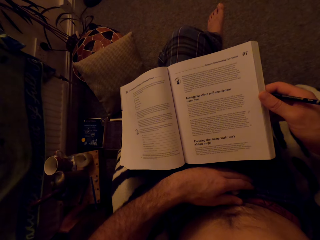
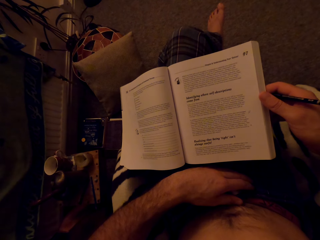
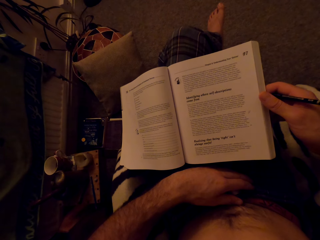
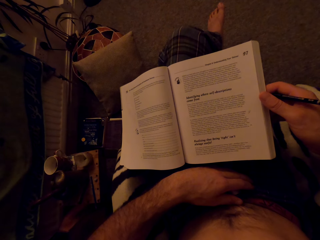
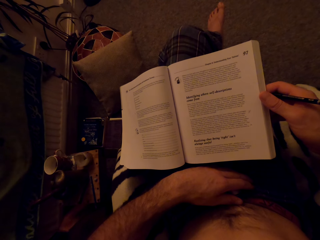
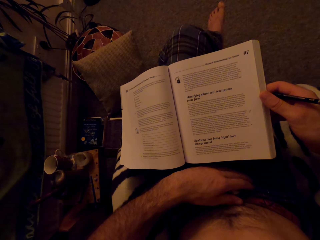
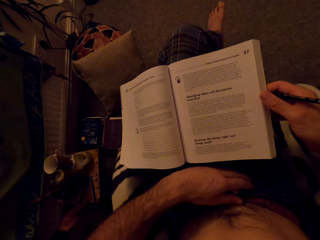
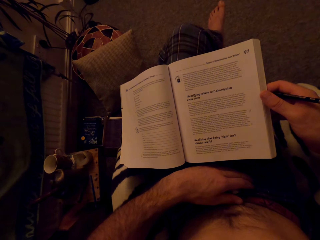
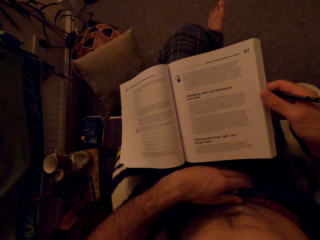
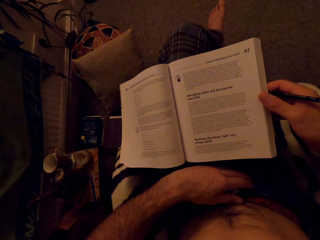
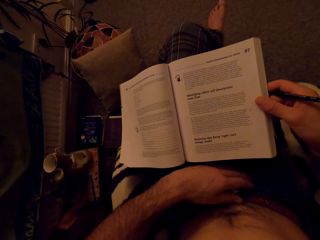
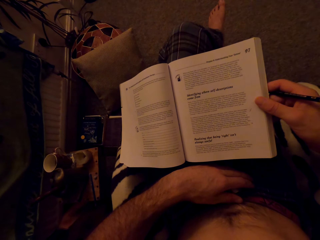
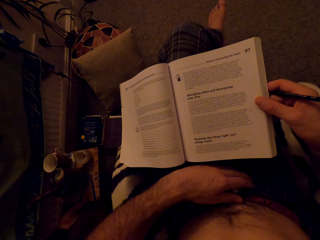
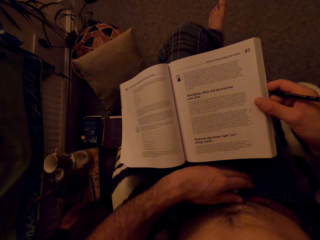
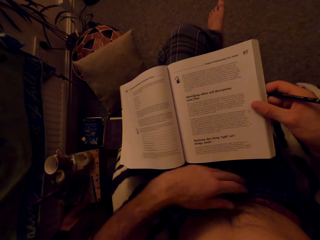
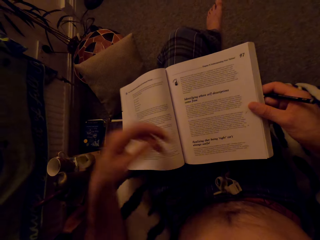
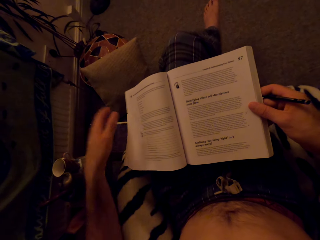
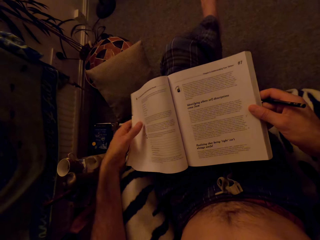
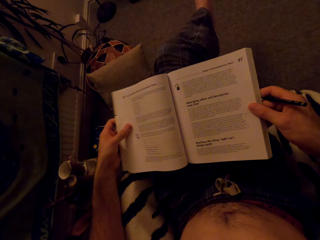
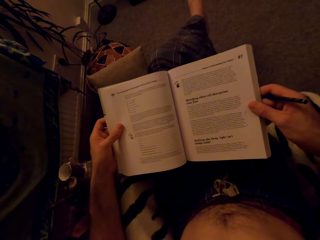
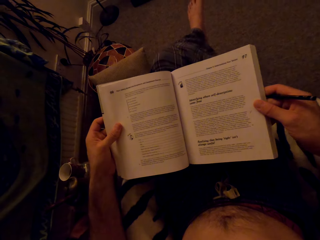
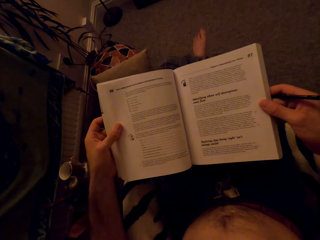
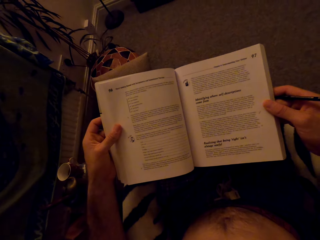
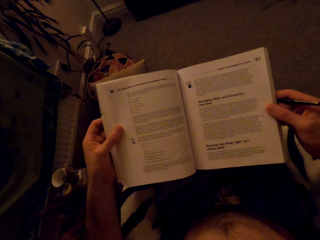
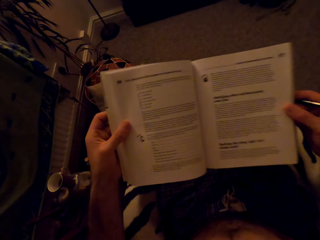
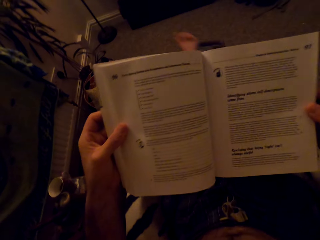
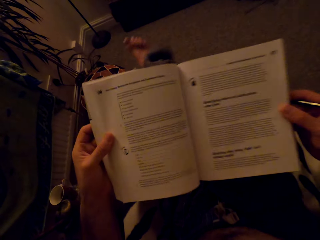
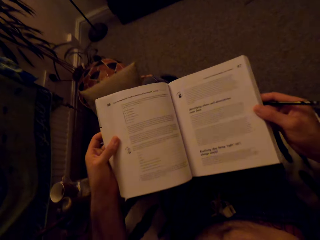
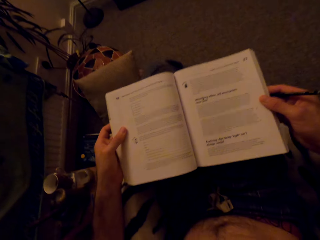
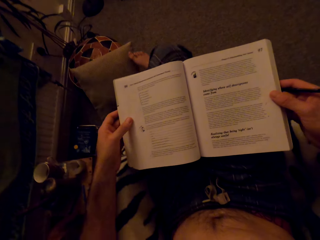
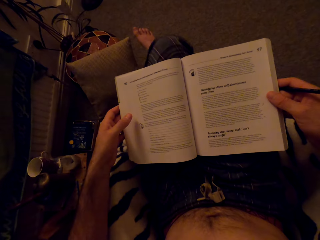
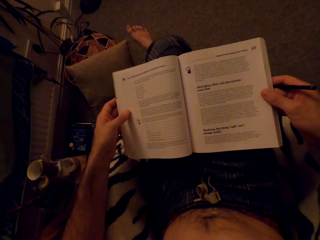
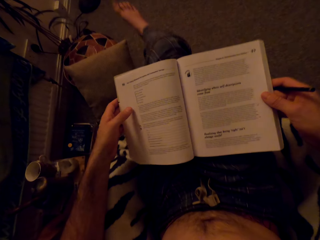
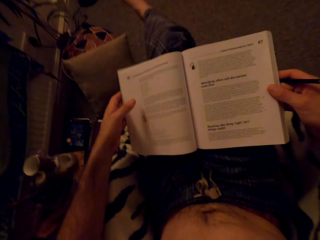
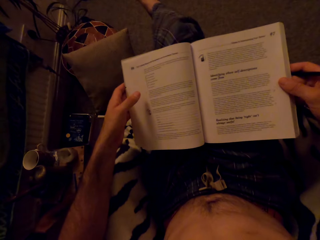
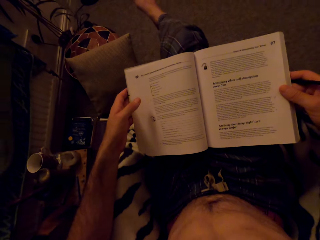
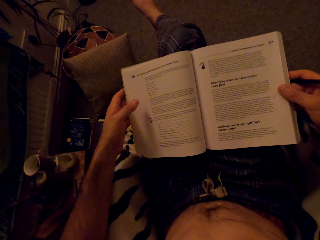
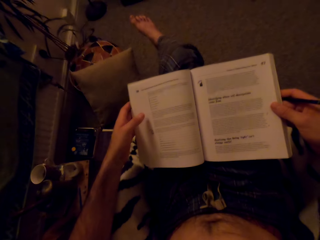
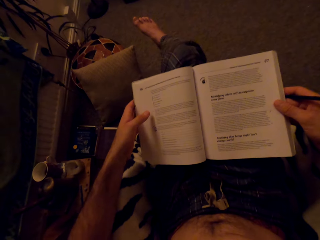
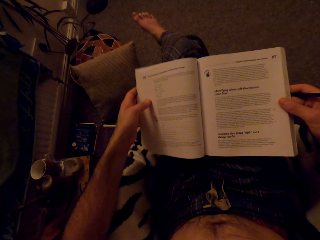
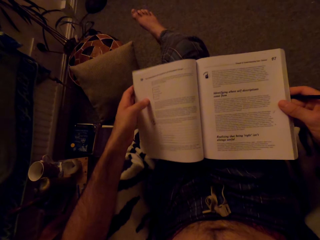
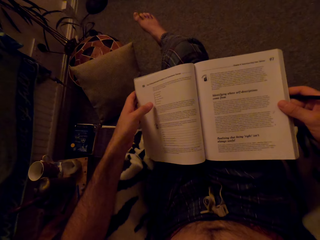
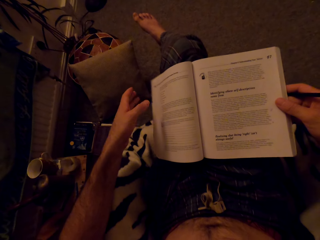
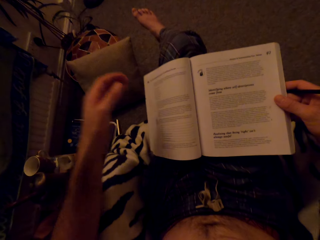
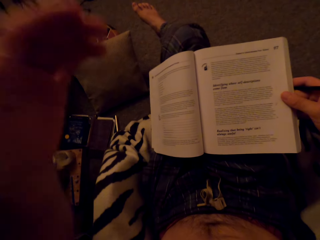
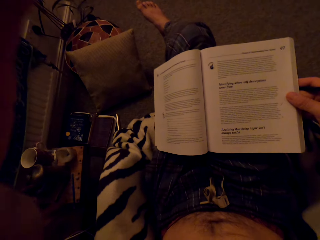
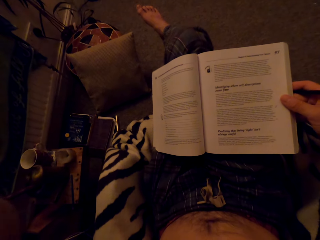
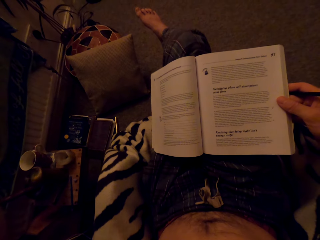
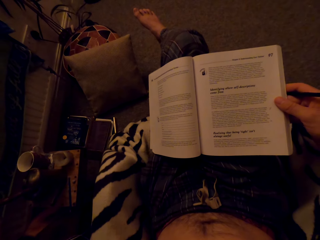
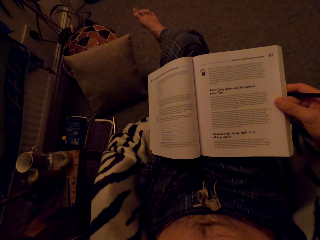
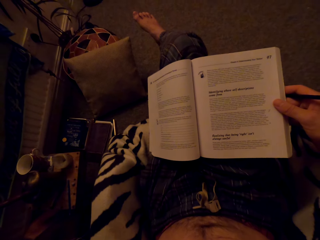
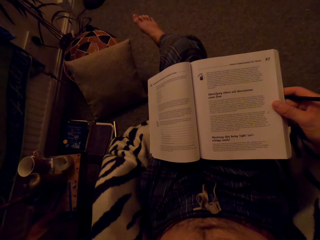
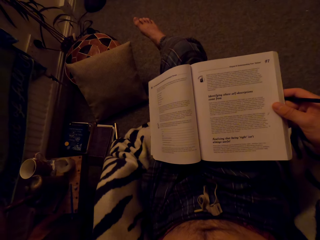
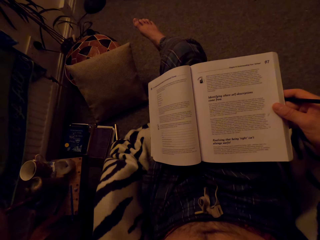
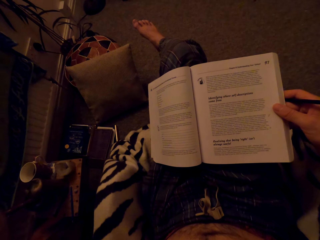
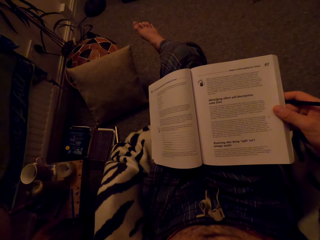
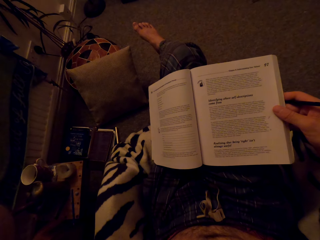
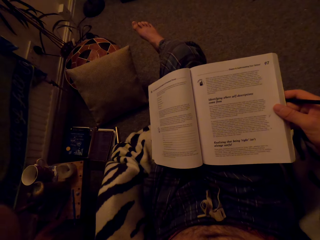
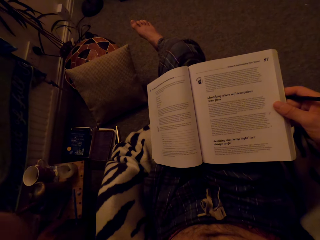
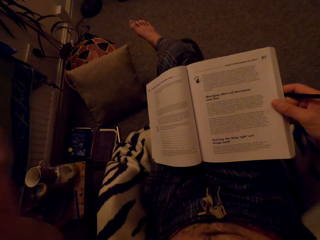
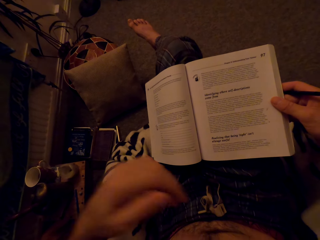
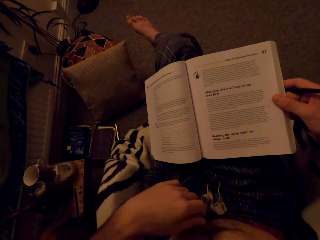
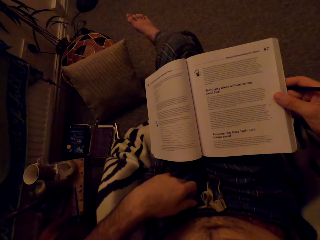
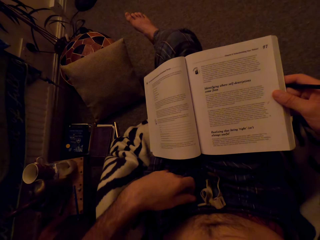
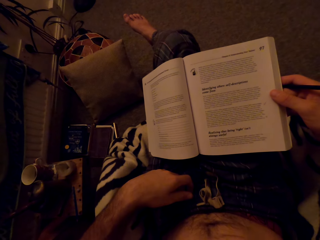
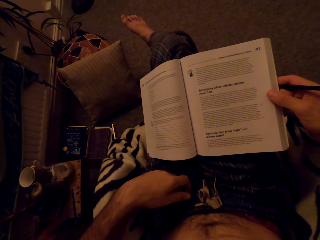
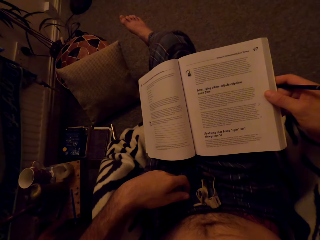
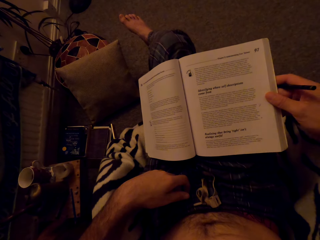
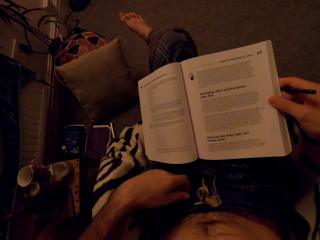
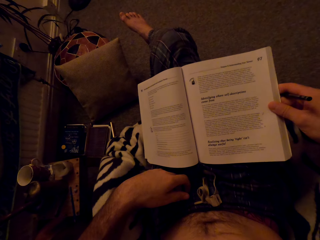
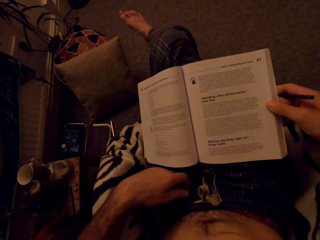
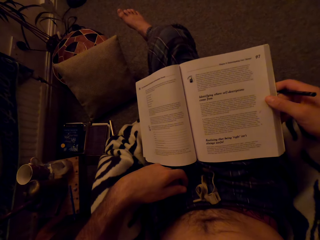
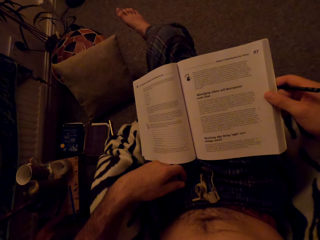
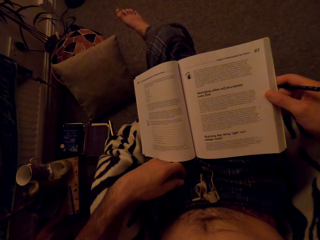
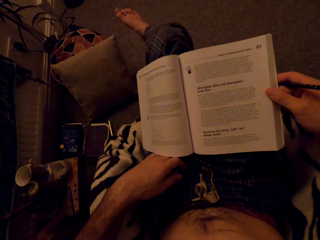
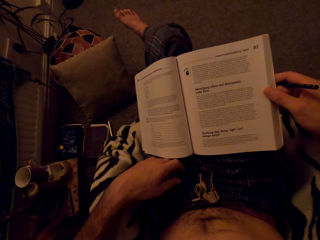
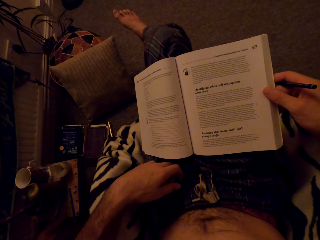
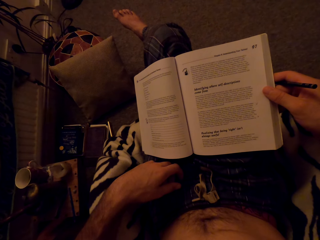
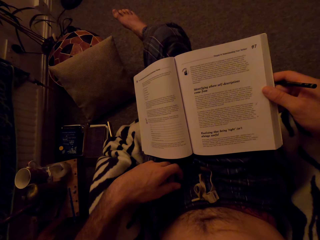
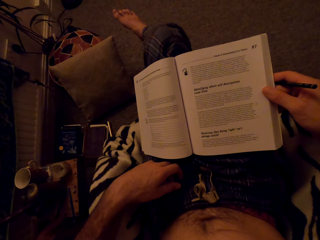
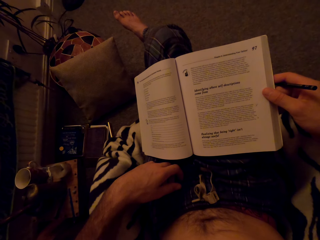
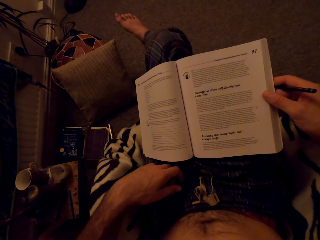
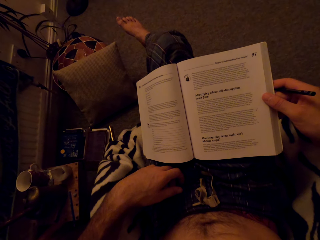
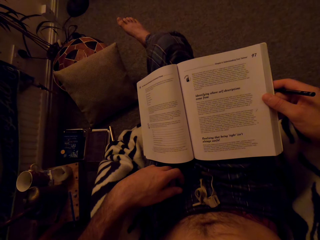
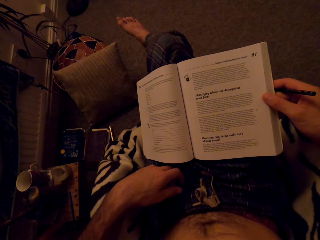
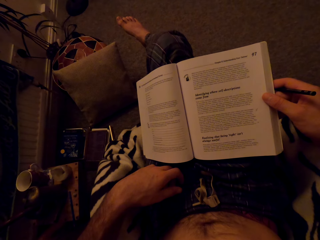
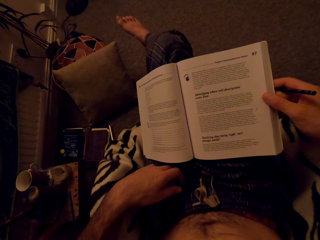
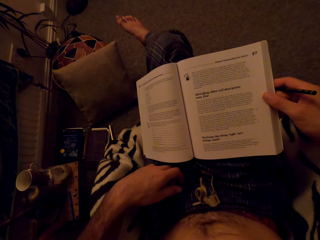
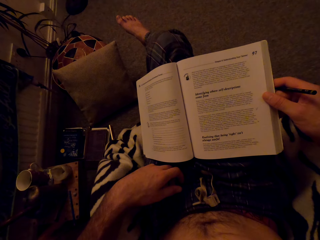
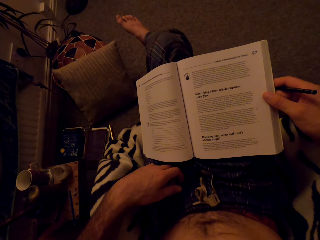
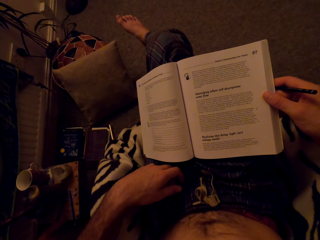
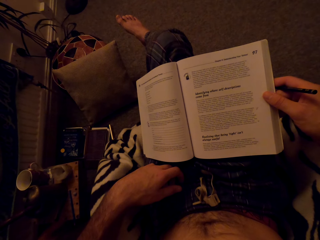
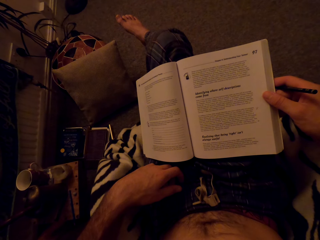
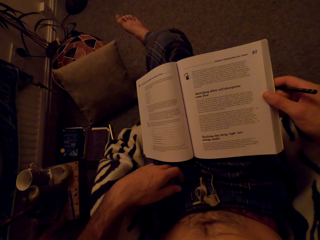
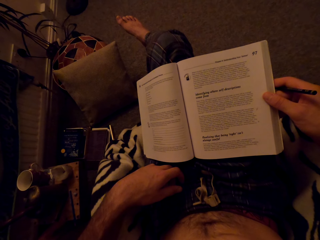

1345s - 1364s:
The camera wearer holds the book with hands. They move the legs. They read the book. They lift the hand. They put the hand on the lap. They read the book.

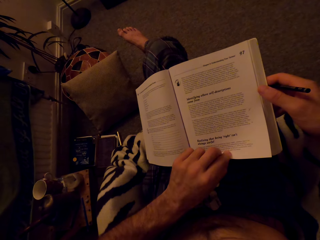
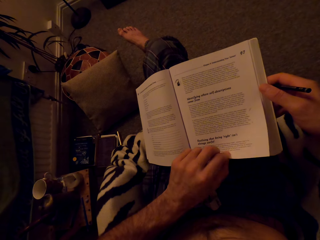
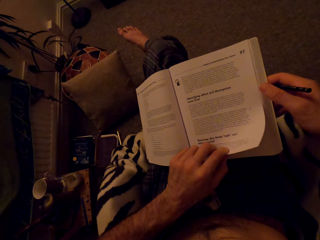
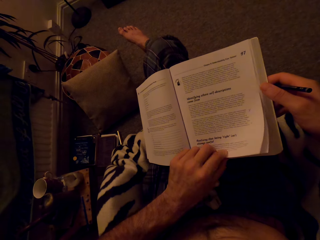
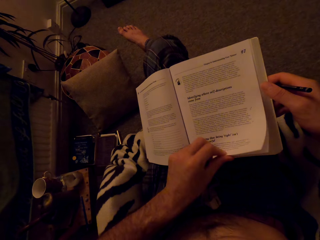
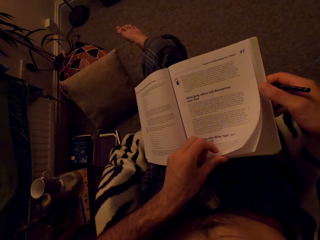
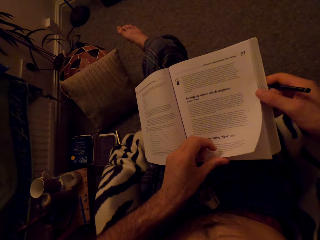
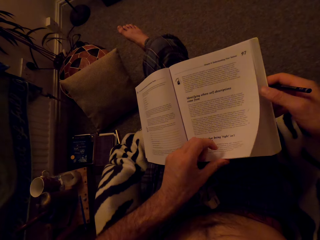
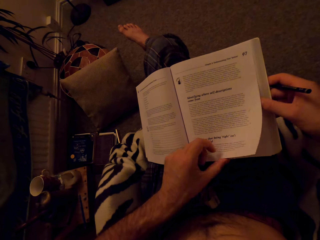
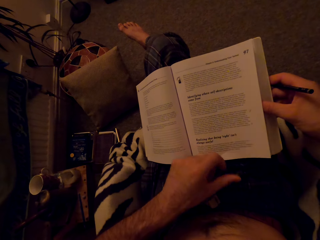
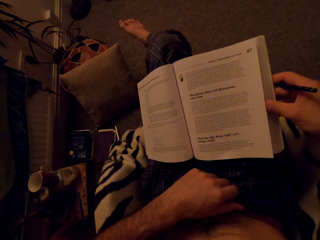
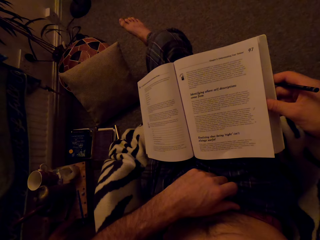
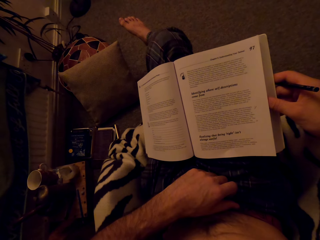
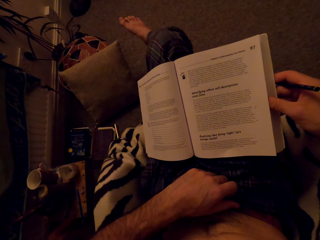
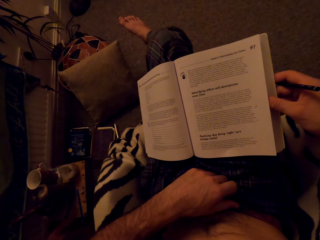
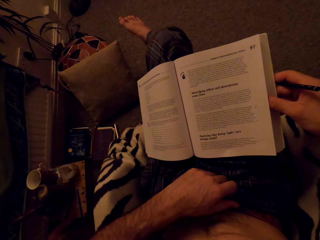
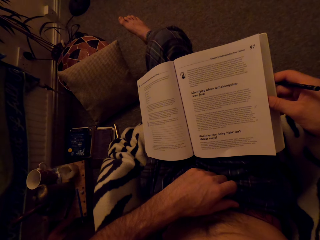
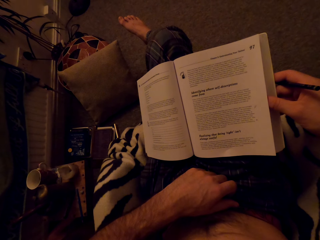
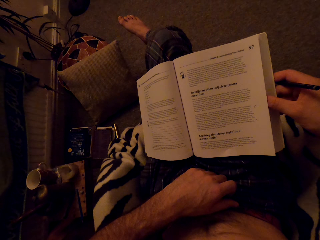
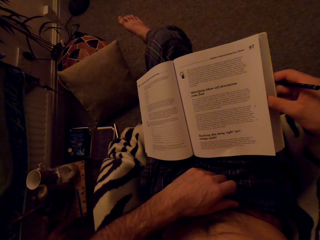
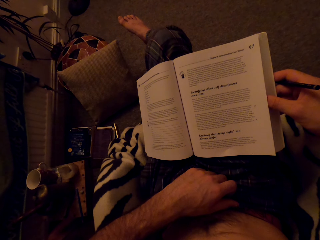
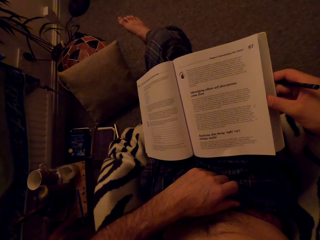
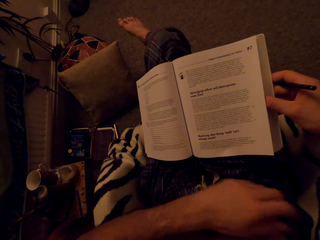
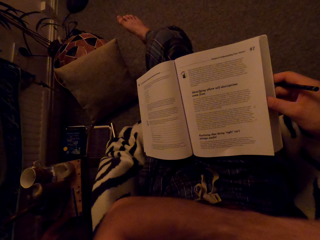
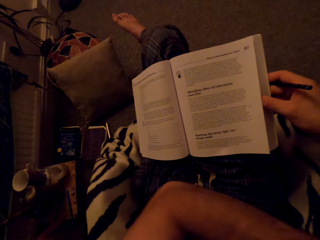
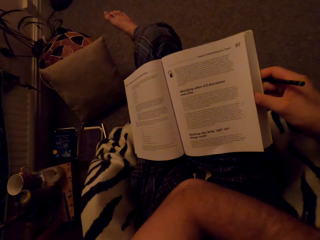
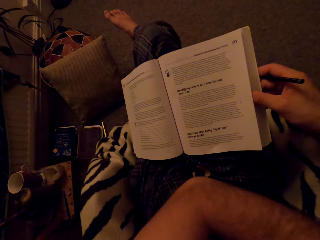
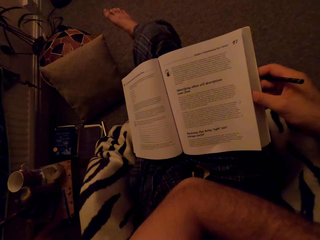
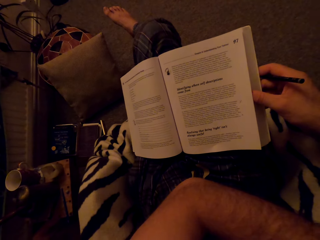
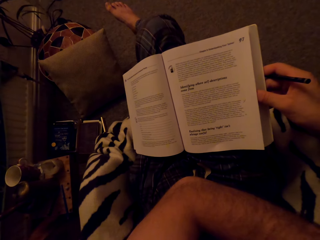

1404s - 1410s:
The camera wearer touches a page. They read the book.
